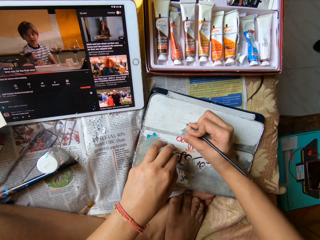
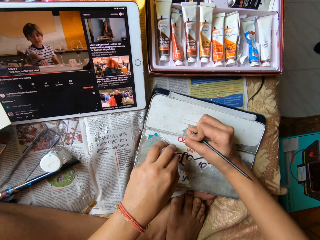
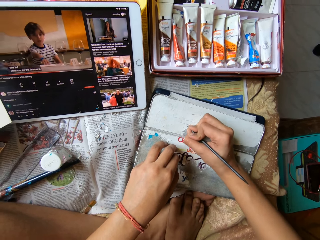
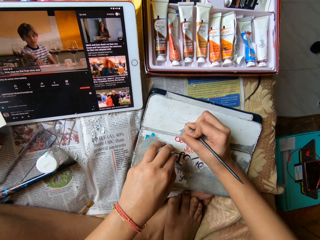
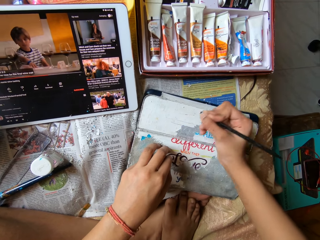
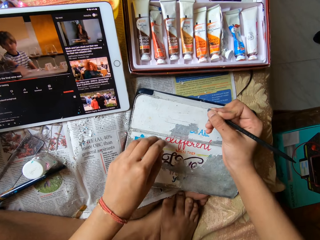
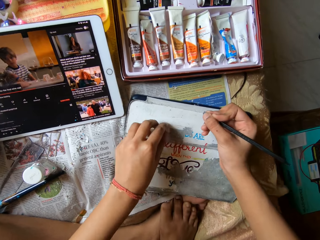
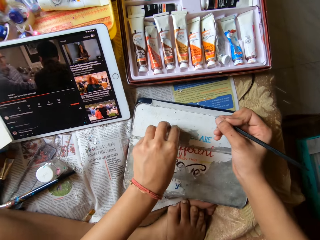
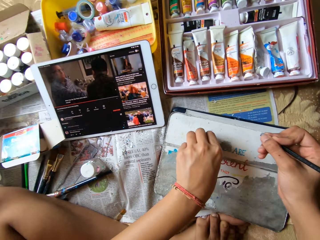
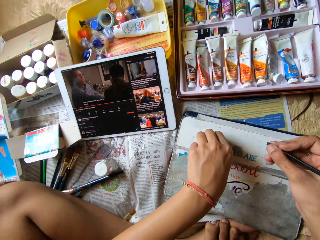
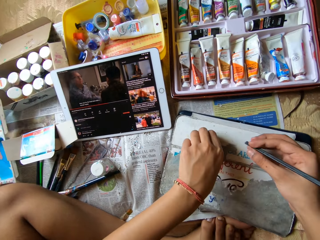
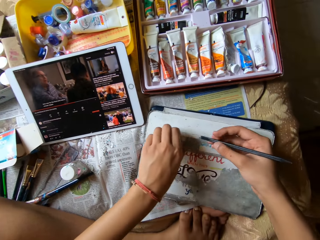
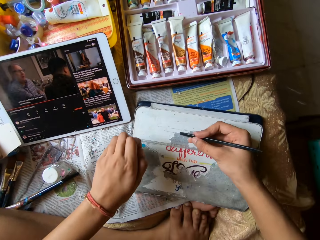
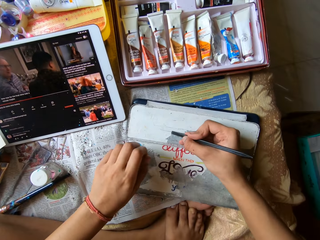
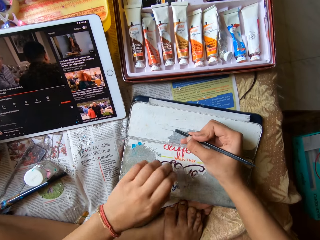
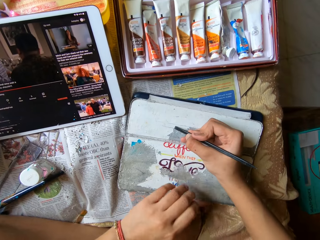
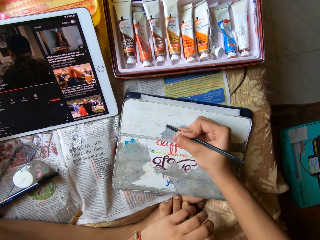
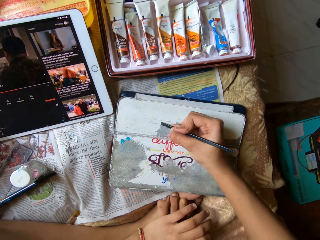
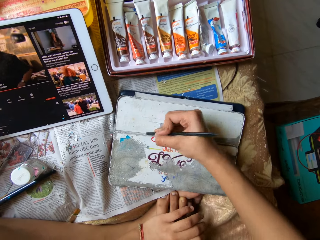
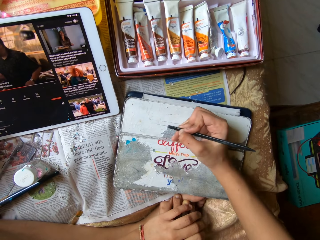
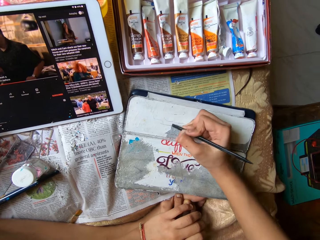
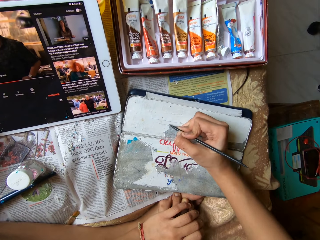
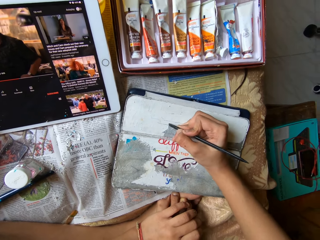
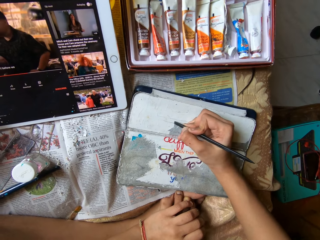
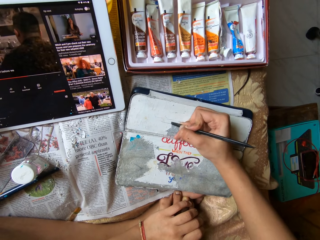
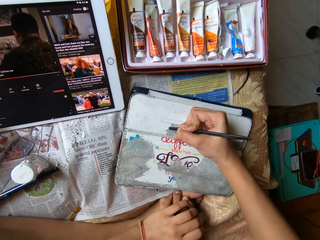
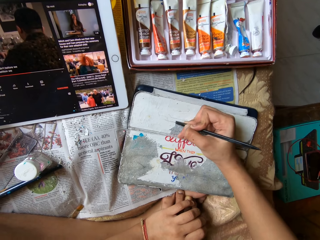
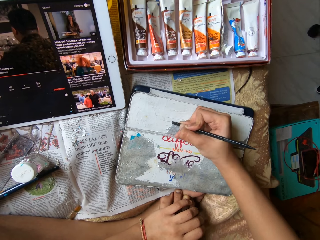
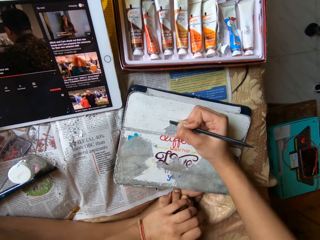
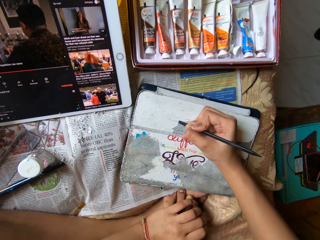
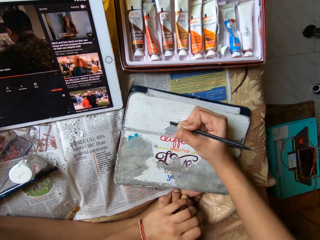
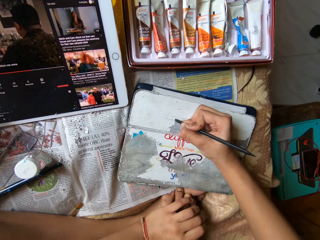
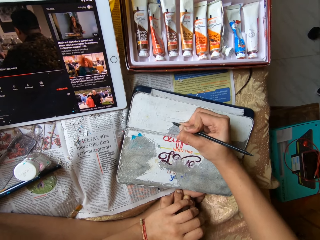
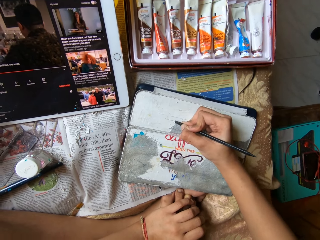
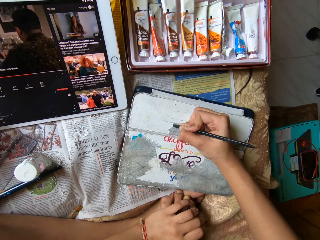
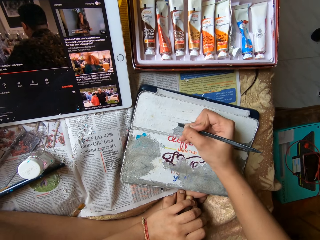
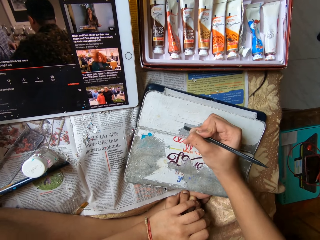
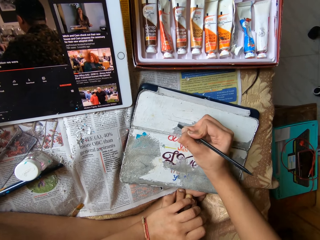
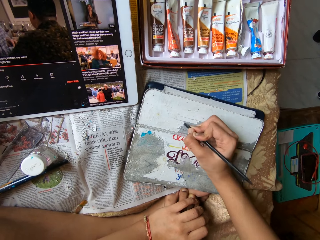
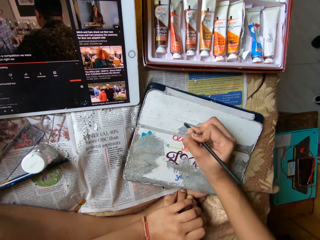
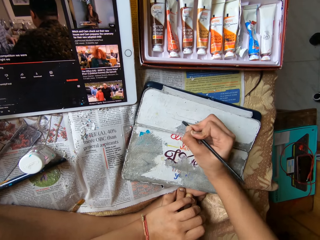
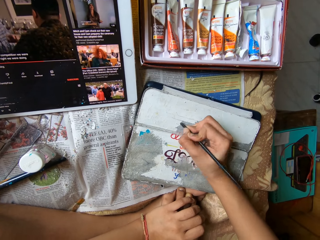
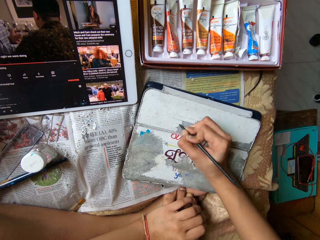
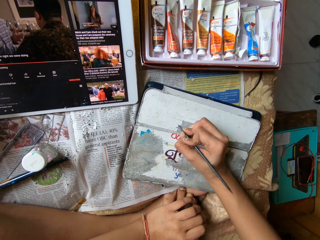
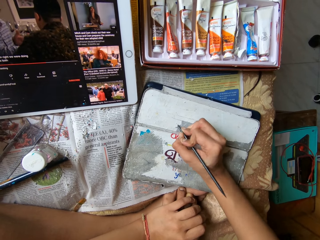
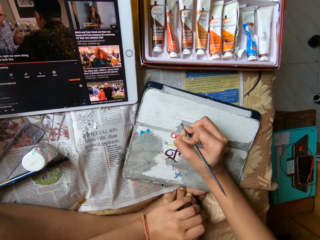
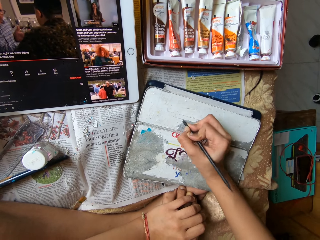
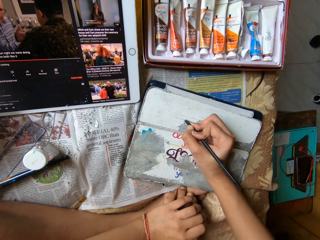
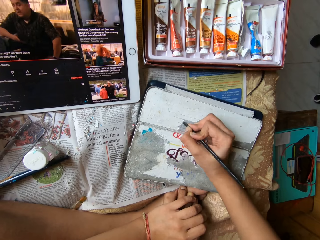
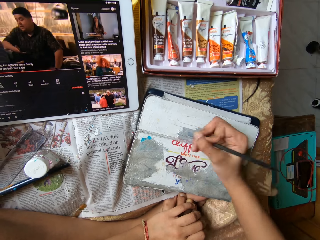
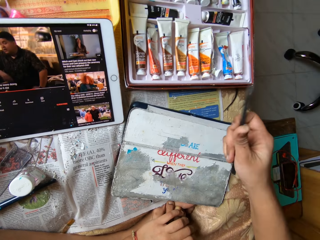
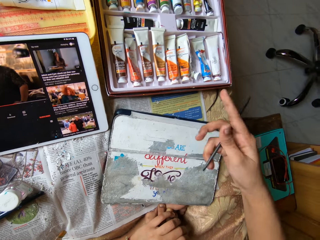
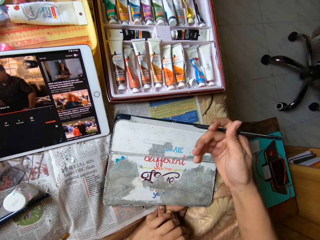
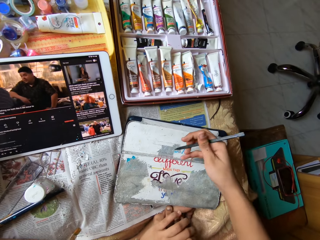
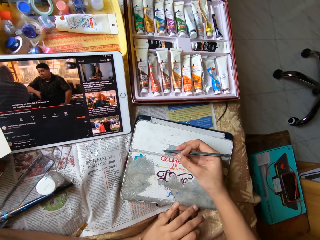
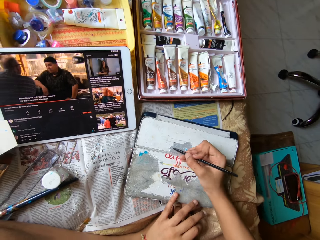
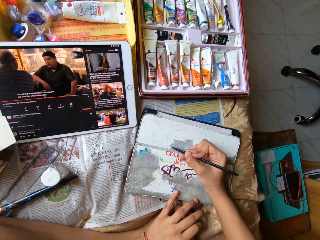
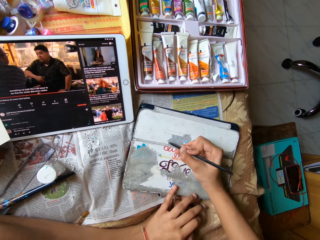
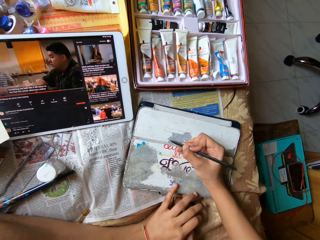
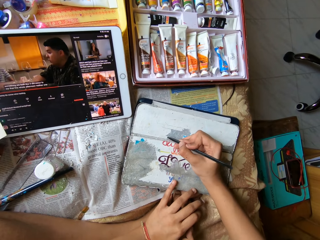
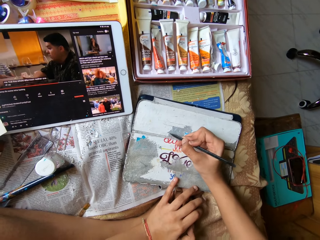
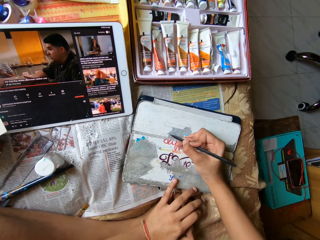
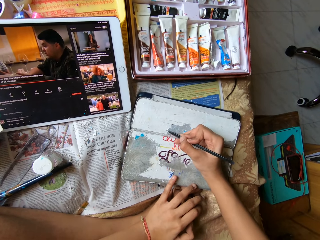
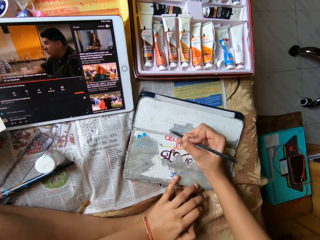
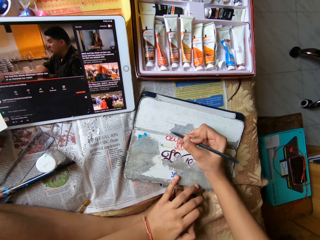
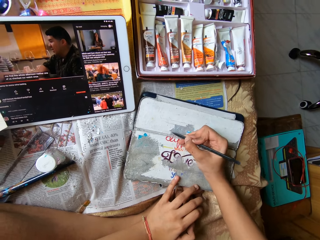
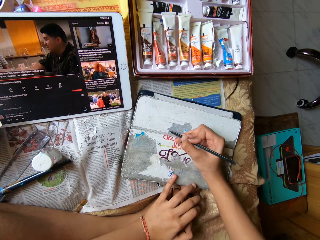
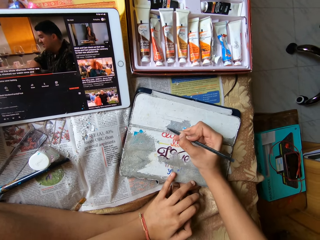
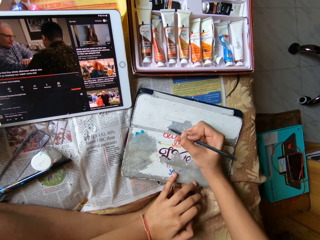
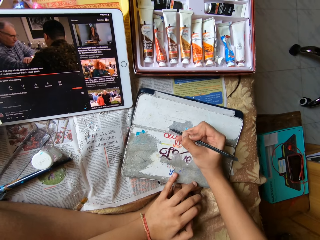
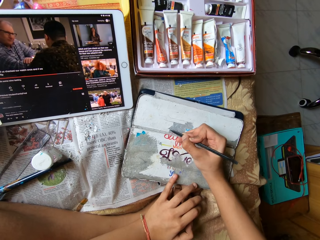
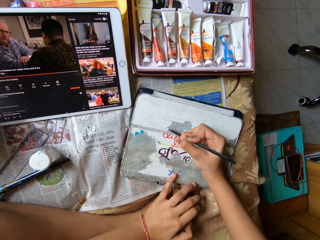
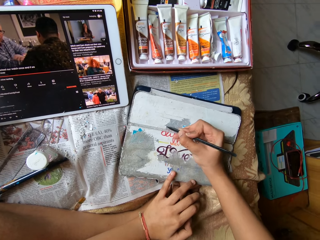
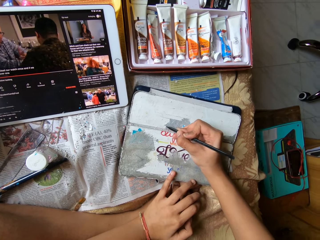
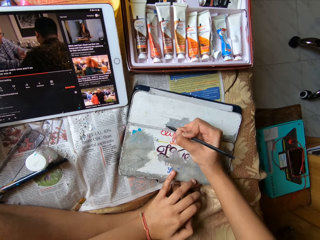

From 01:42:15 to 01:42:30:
The camera wearer peels the phone case with her left hand. She wipes waste with a hand. She scrapes the phone case with the color pen in her right hand. She removes paint. She adjusts the color pen with her right hand. She holds the phone case with her left hand. She scrapes the phone case with the color pen in her right hand.

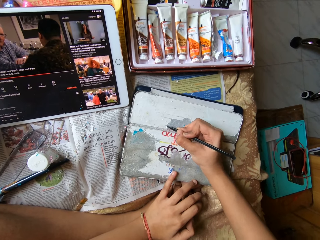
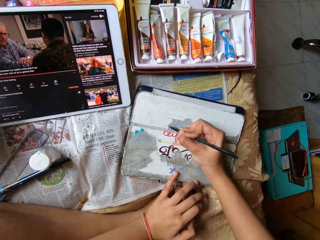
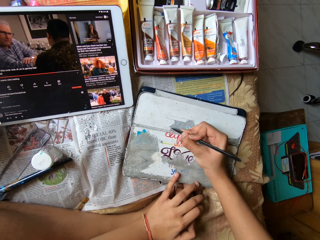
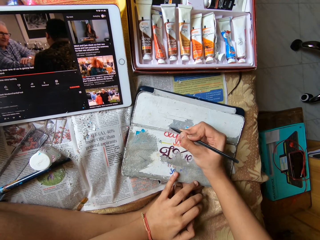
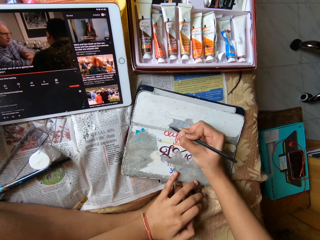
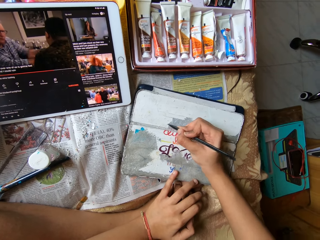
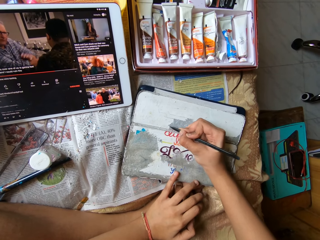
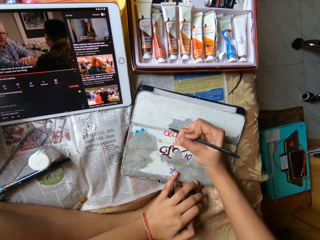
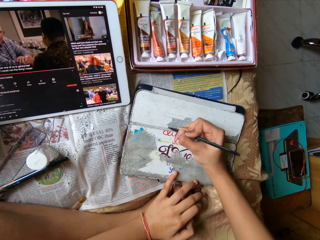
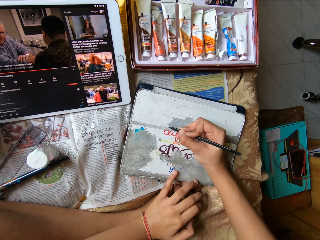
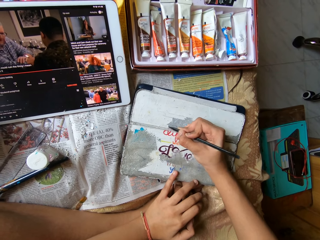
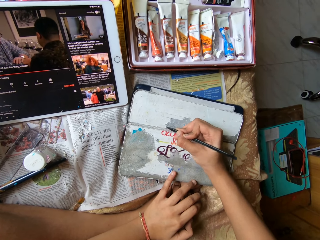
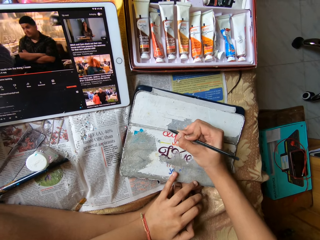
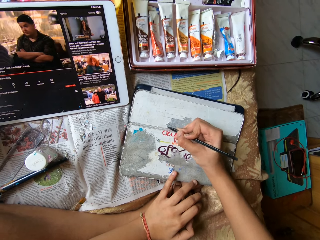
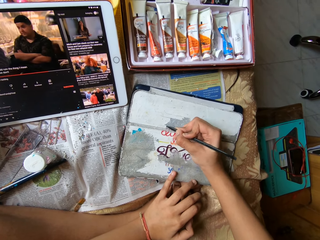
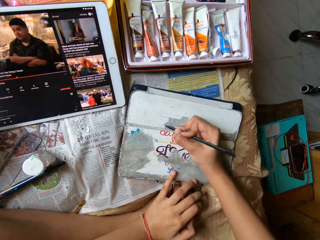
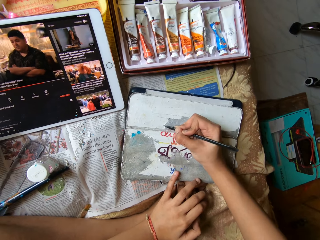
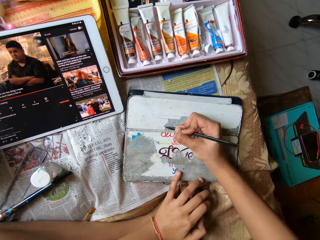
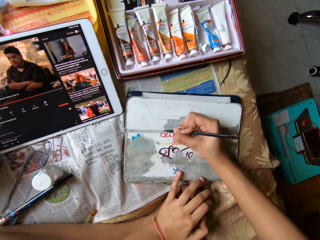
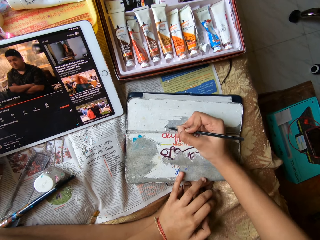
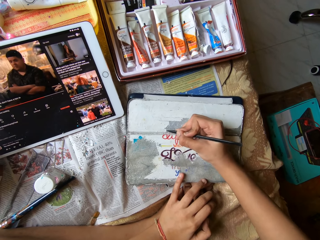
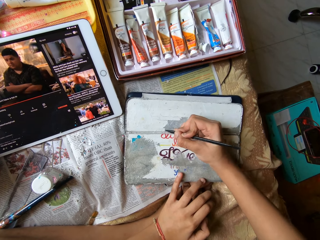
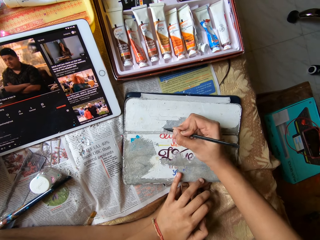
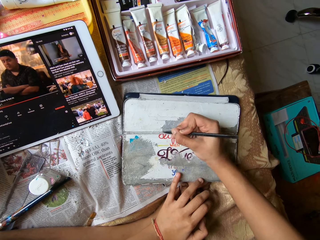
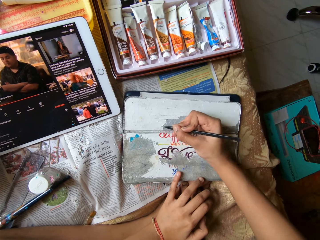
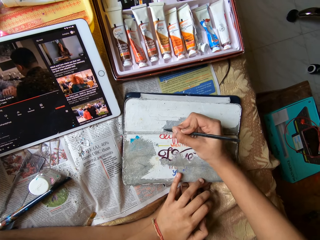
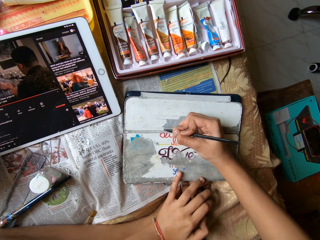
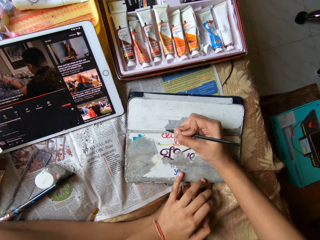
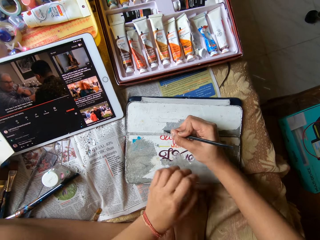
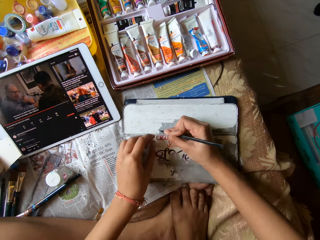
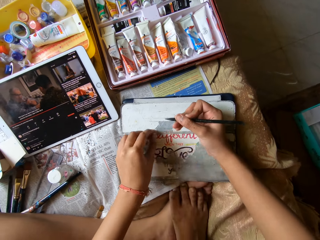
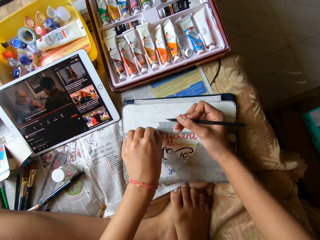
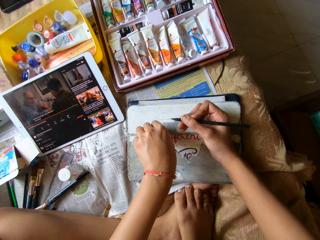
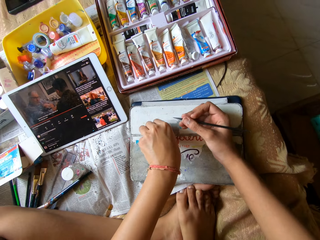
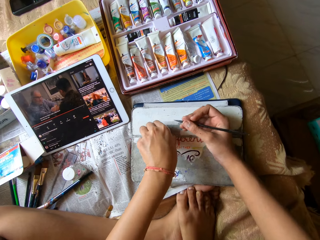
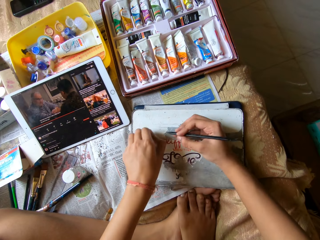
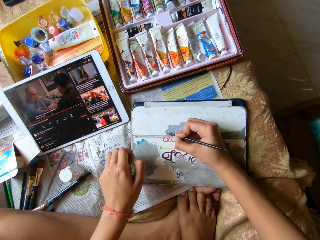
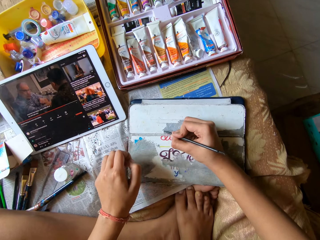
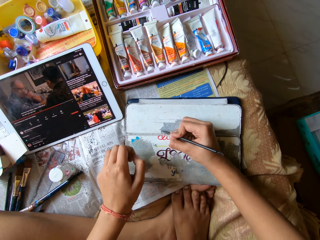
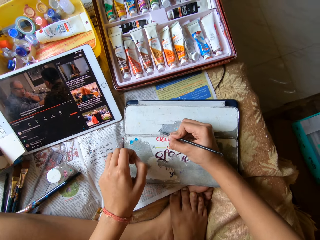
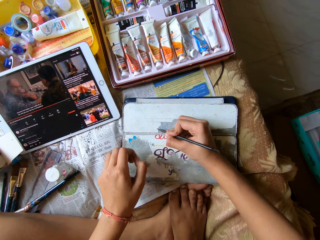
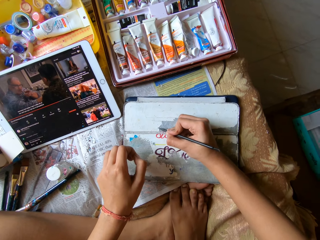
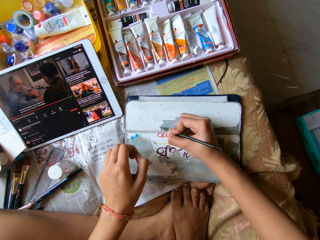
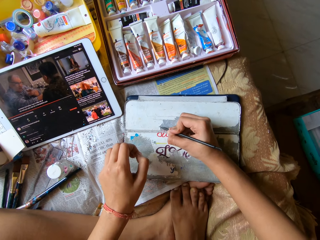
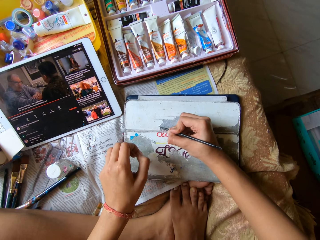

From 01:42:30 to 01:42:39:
The camera wearer peels the phone case with her left hand. She wipes waste with a hand. She scrapes the phone case with the color pen in her right hand. She removes paint.
